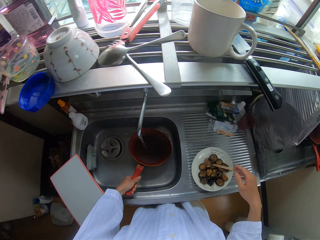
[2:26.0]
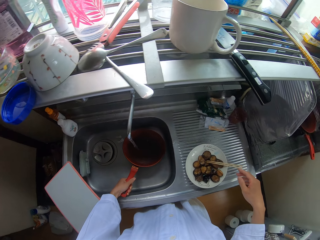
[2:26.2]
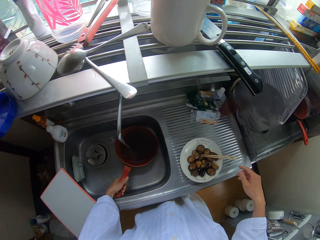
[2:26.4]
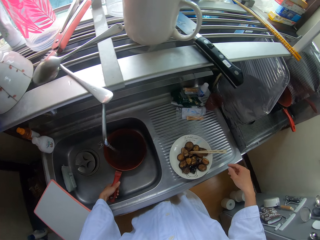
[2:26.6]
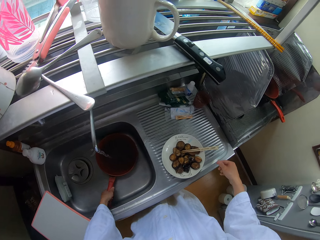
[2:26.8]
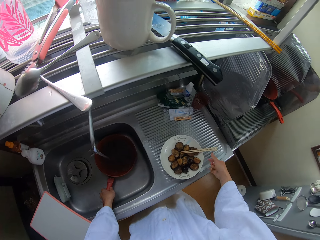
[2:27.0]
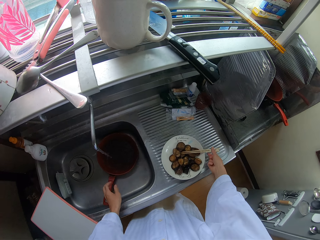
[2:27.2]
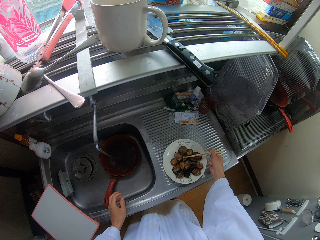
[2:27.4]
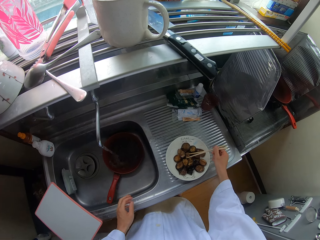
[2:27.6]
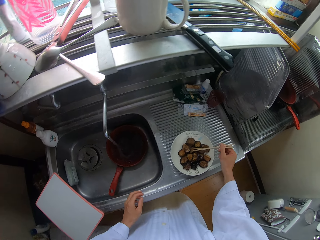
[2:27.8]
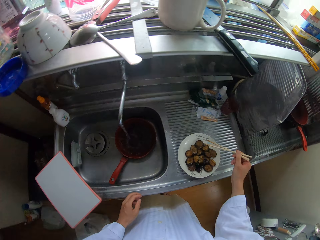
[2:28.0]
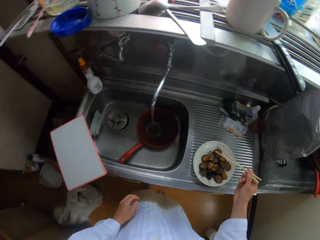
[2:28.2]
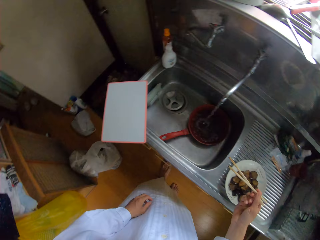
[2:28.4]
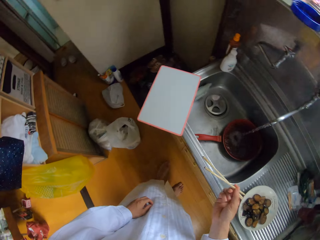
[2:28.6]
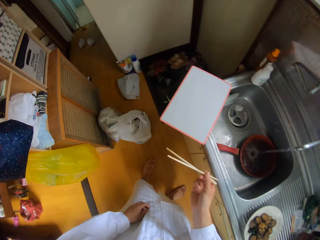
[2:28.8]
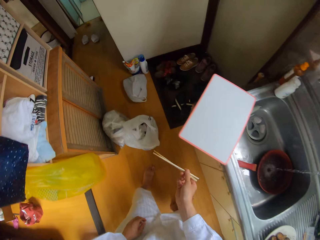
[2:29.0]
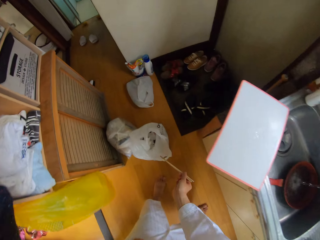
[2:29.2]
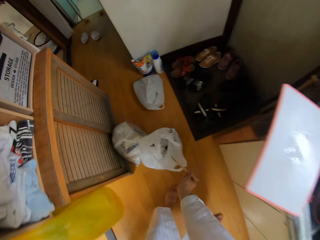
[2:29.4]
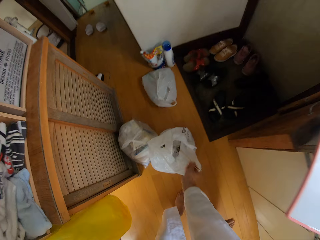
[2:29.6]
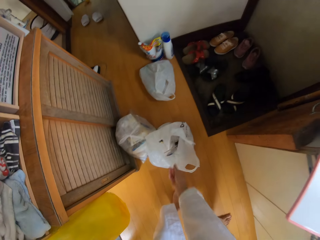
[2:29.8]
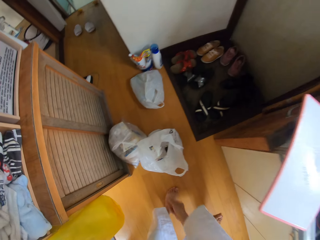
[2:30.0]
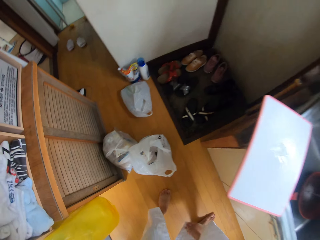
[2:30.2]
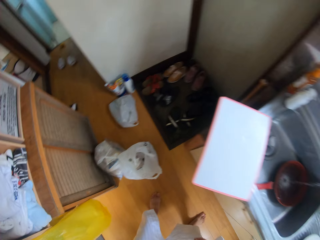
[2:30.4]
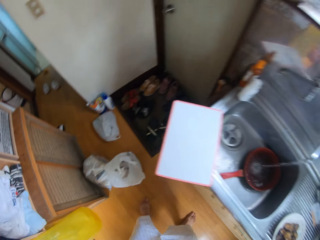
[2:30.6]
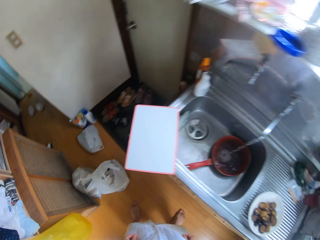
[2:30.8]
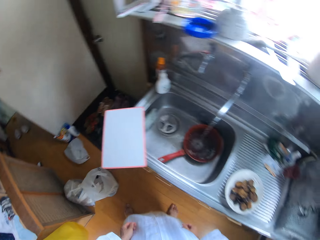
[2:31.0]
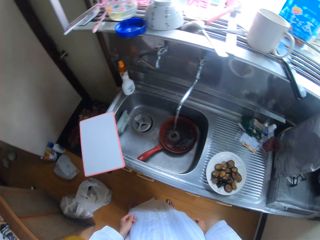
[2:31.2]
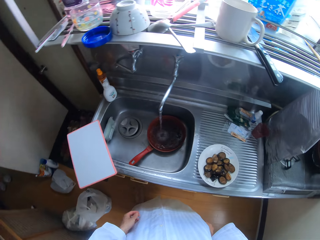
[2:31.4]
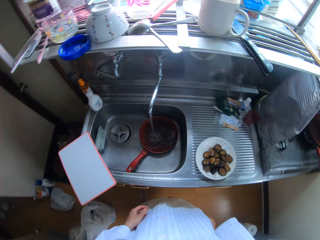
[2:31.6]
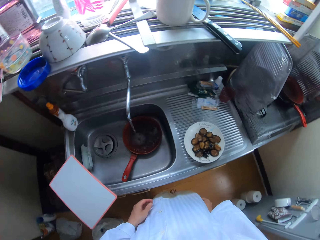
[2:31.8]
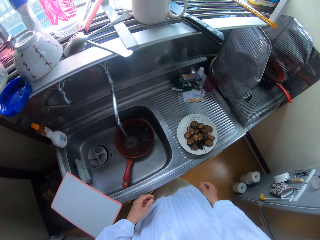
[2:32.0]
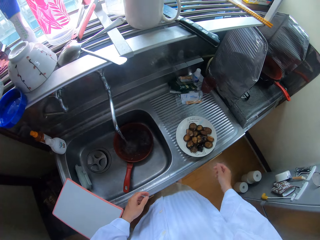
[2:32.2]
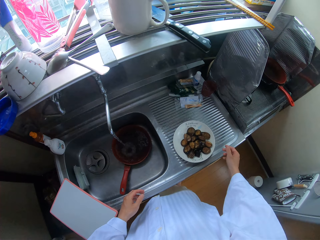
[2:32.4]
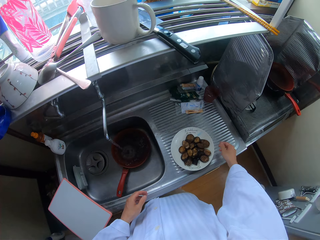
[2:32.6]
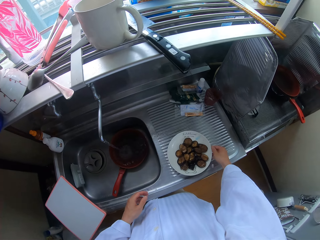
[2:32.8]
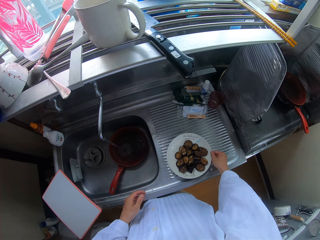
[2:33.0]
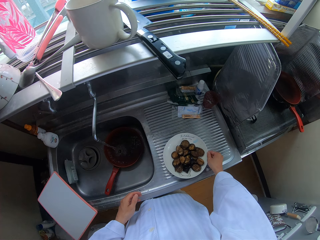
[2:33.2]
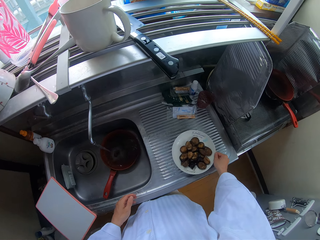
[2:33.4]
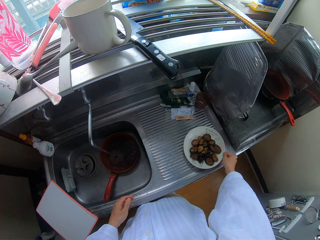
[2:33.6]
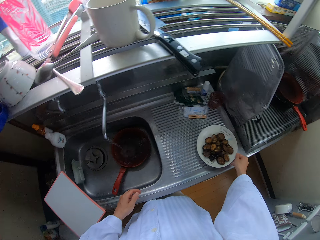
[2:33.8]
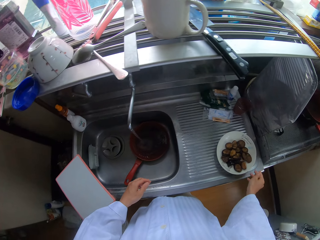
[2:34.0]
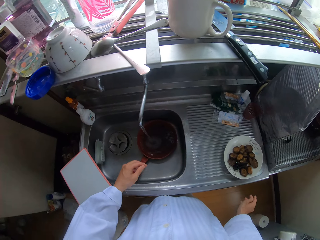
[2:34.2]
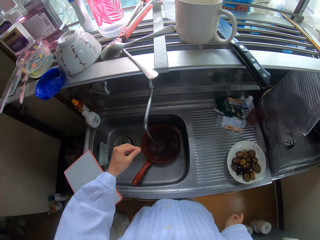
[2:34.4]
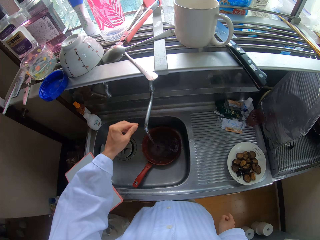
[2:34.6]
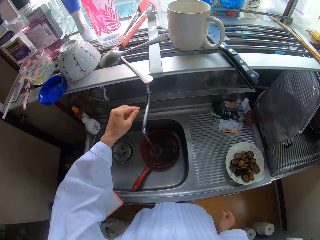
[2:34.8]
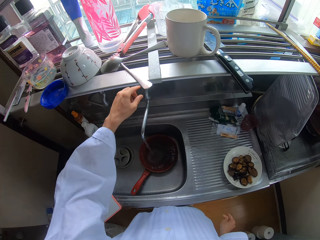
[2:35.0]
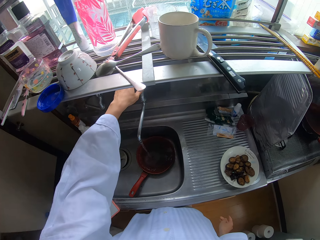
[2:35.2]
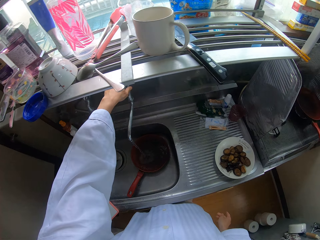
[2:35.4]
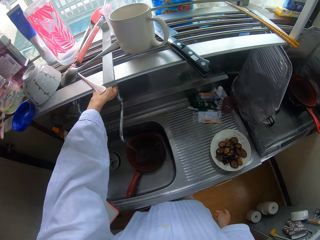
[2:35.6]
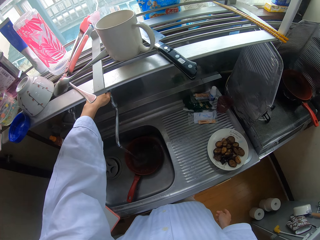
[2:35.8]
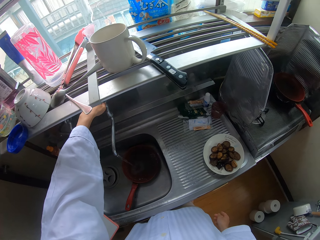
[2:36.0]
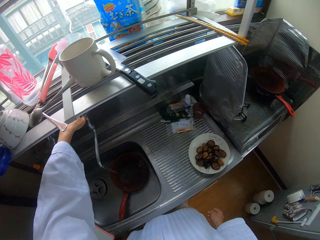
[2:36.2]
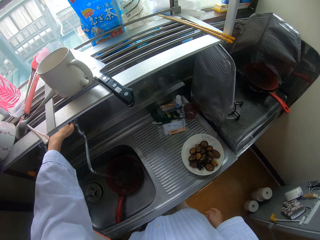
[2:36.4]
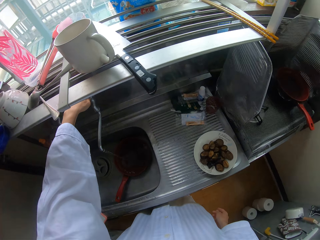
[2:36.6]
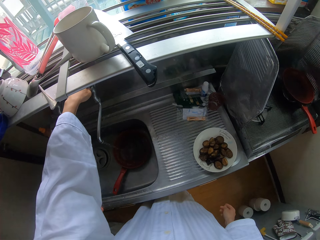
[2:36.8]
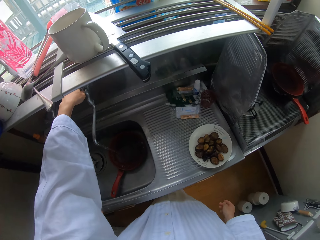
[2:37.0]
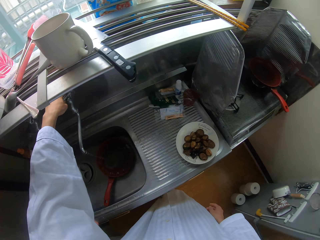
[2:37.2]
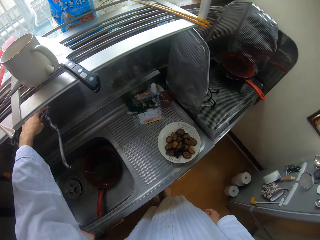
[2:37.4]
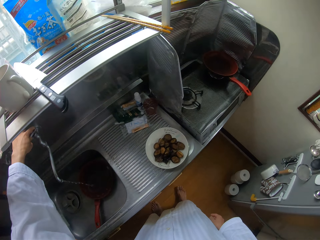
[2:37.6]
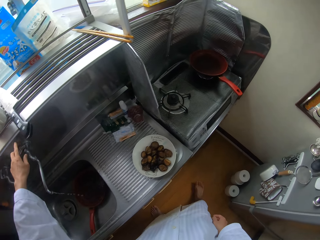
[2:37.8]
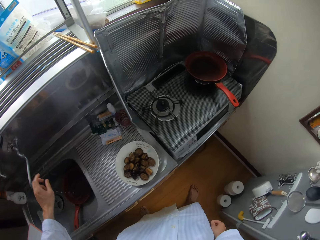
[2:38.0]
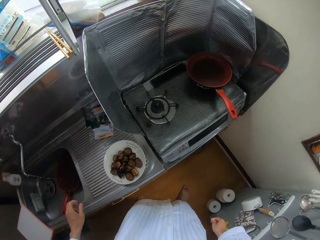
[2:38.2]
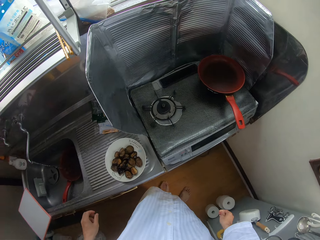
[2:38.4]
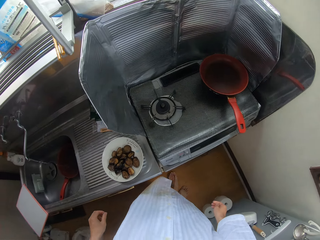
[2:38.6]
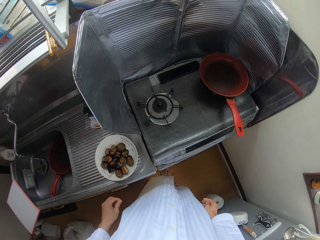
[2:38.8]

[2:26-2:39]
The camera wearer rinses the frying pan with water from the tap. She drops the frying pan in the sink with her left hand. She picks up the chopsticks from the plate with her right hand. She turns around. She walks around the kitchen. She bends downwards. She drops the chopsticks in a nylon bin or plastic paper. She stands up. She walks around the kitchen. She adjusts the plate on the countertop with her right hand. She turns off the tap with her left hand. She walks around the kitchen.

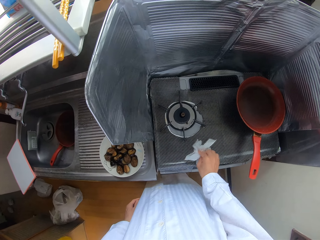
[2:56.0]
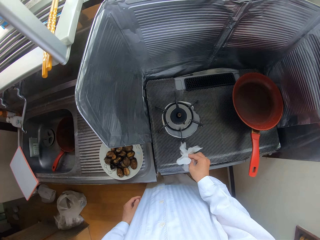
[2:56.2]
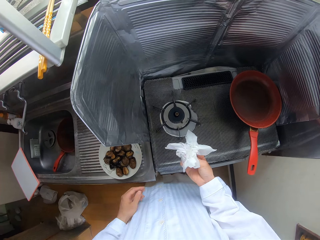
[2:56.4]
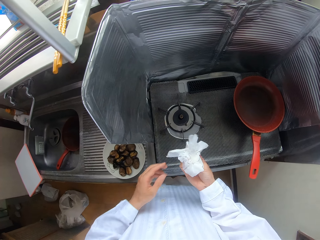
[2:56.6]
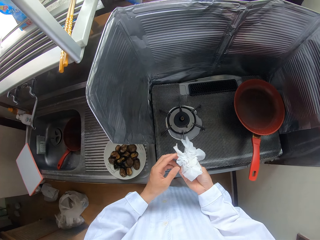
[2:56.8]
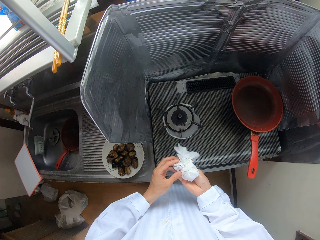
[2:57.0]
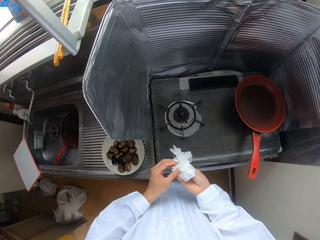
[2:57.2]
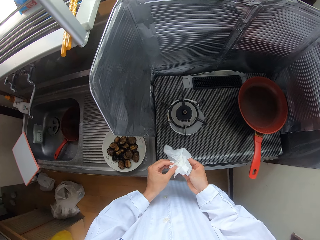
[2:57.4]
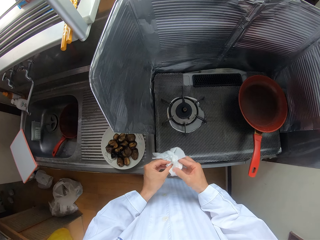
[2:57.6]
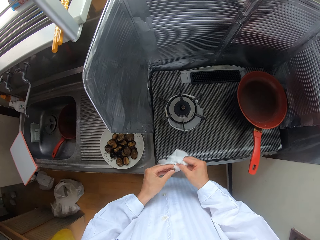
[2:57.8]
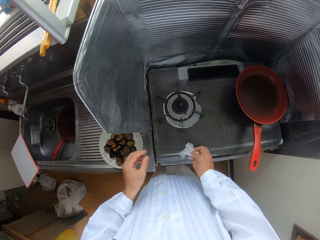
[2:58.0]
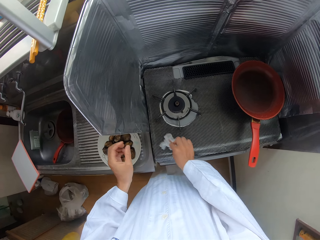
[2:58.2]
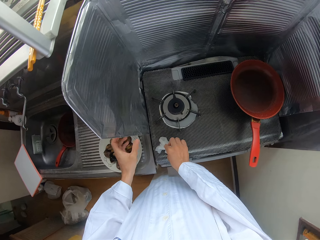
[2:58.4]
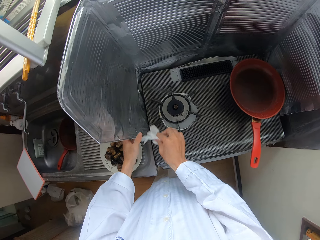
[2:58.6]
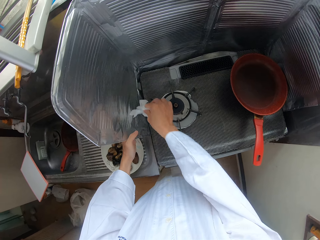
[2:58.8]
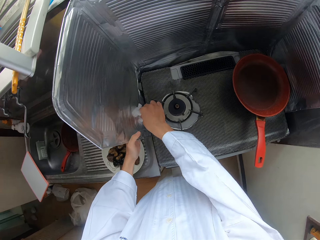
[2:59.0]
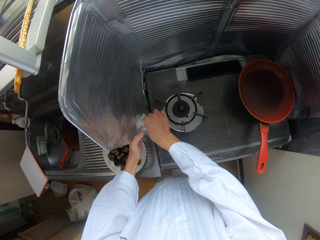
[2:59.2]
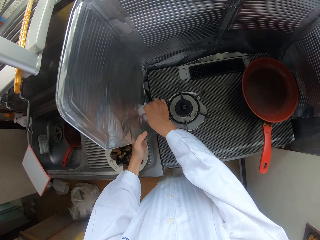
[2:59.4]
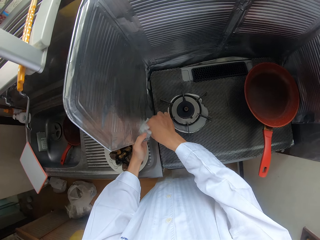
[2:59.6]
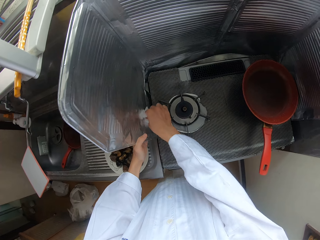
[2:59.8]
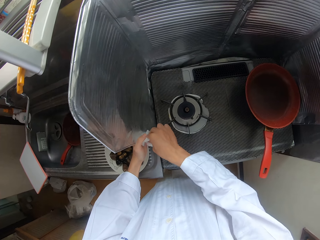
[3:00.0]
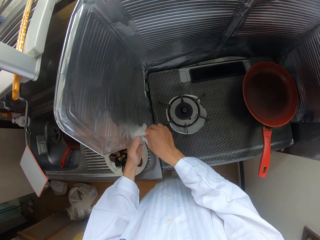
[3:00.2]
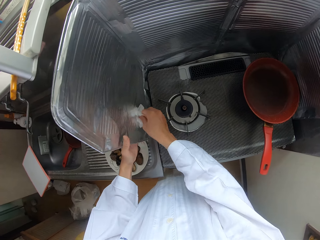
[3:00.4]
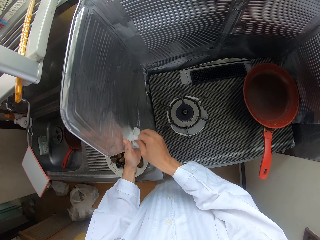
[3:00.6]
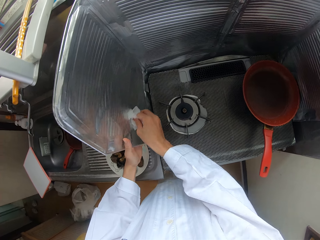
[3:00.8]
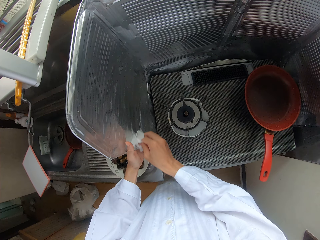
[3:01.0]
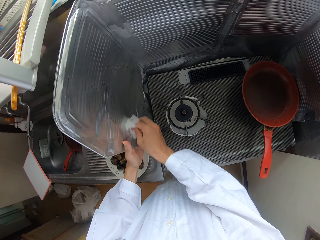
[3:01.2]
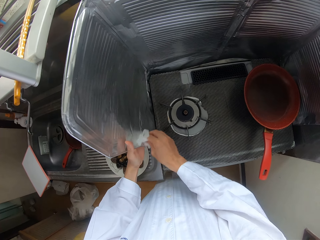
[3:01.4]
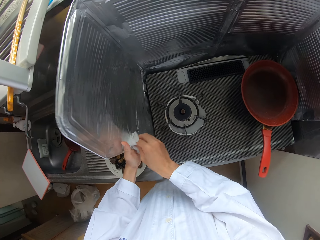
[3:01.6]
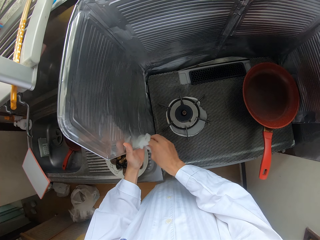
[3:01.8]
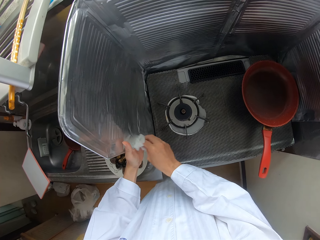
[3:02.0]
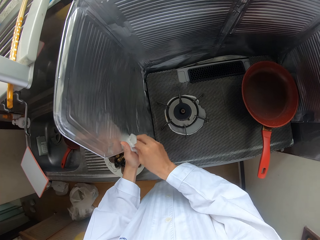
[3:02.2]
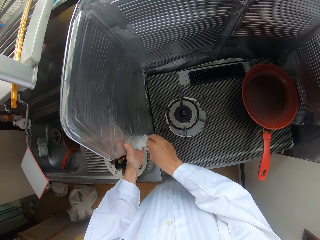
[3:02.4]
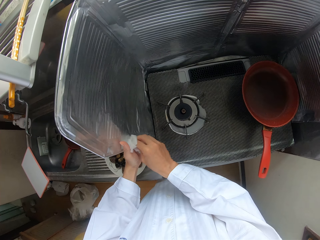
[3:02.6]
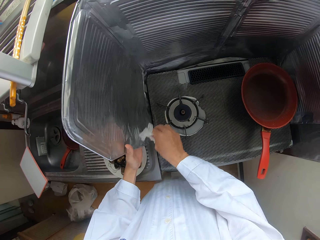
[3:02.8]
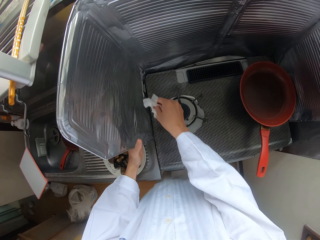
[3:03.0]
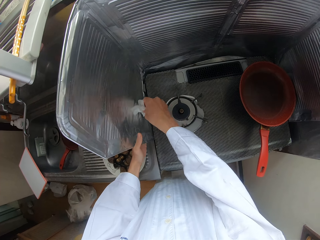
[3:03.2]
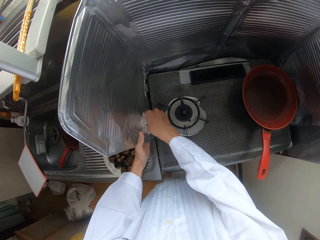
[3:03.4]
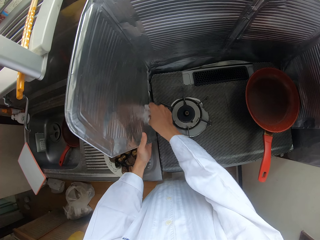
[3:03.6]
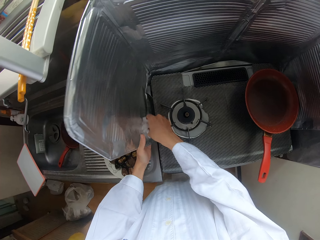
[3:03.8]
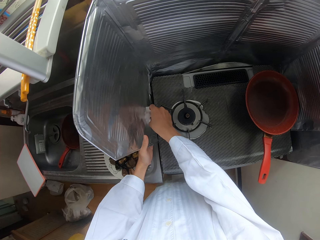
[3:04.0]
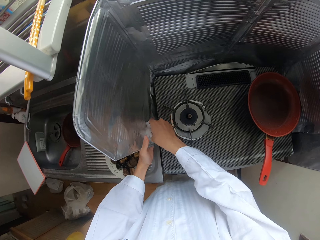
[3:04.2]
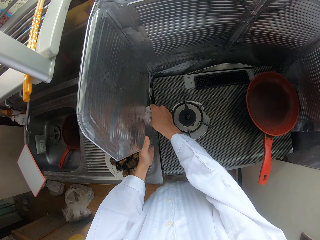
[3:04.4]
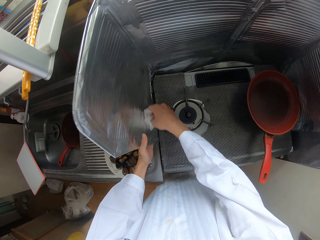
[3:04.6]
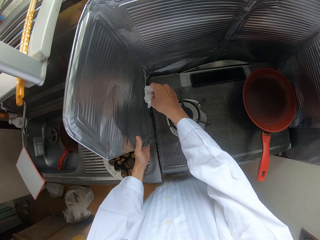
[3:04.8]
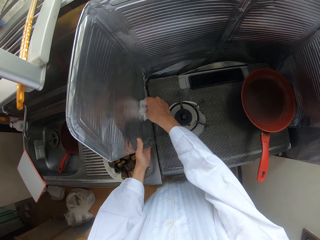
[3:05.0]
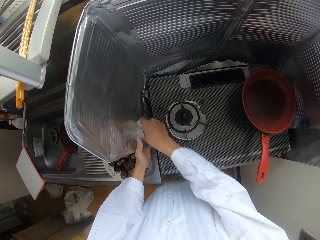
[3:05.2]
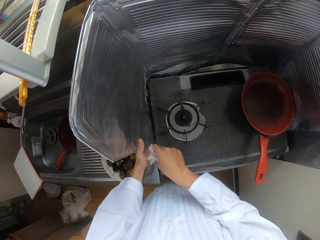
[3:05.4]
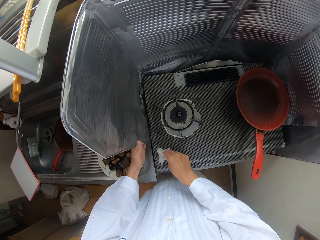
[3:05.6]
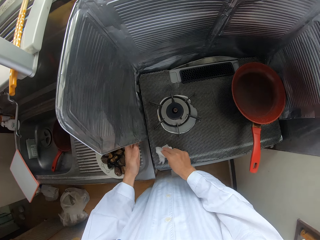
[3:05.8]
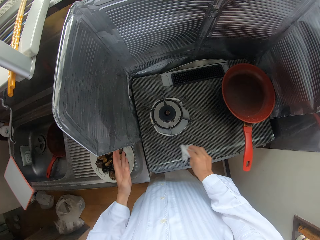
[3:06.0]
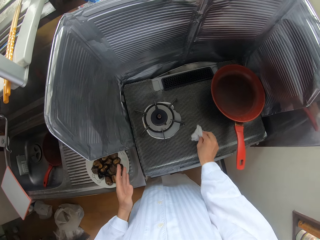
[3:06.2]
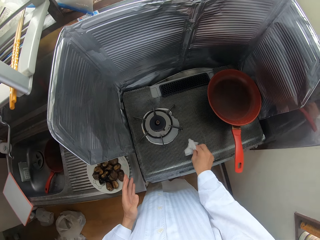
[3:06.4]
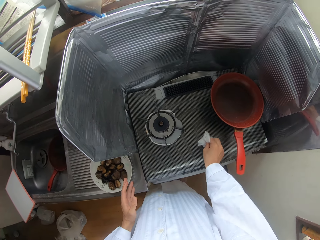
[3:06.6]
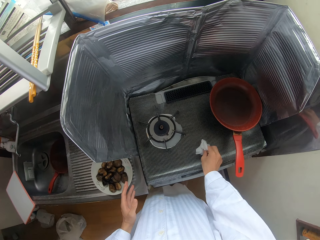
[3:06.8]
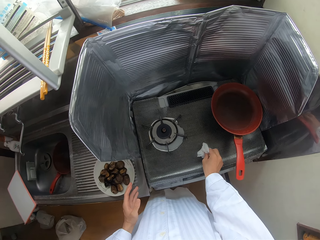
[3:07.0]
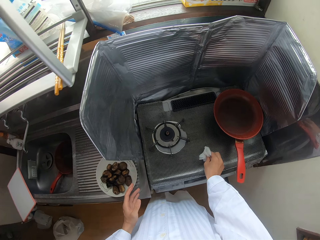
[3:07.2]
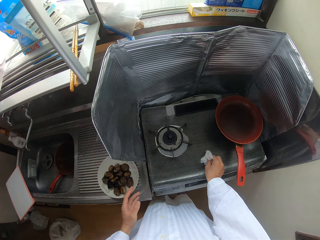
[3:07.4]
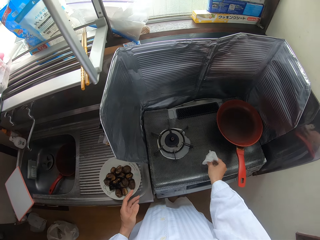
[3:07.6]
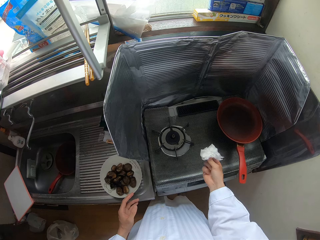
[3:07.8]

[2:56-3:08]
The camera wearer folds the serviette. They wipe the cooktop with the serviette. They wipe the aluminum foil with the serviette. They wipe the cooktop with the serviette. They look around the kitchen.
